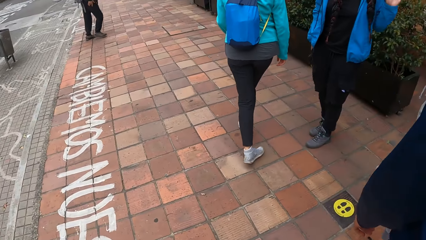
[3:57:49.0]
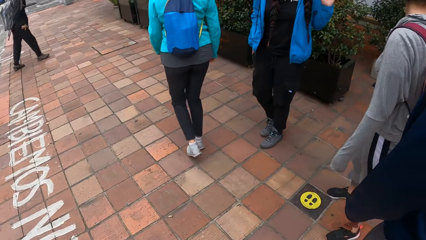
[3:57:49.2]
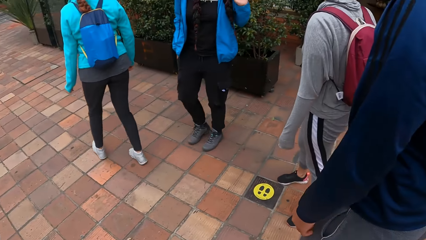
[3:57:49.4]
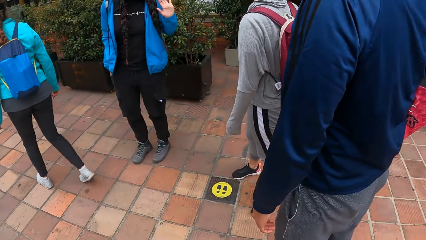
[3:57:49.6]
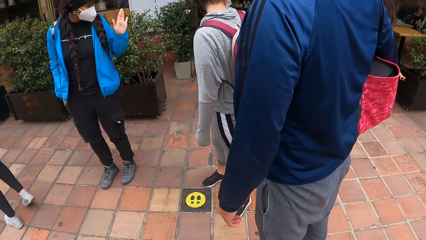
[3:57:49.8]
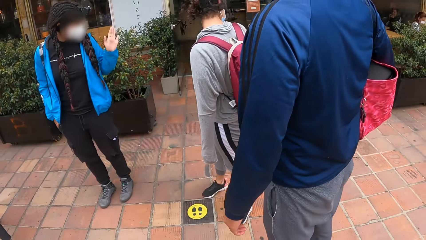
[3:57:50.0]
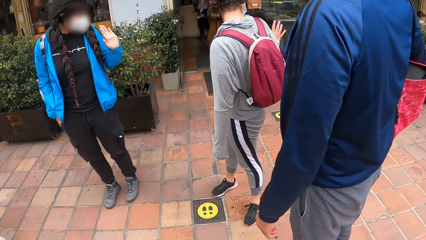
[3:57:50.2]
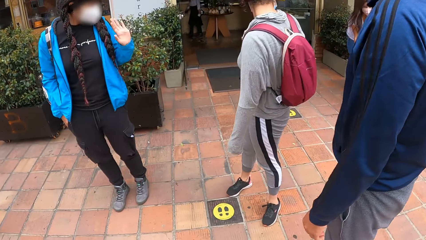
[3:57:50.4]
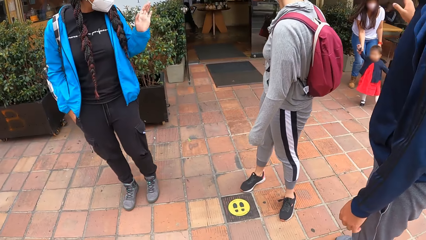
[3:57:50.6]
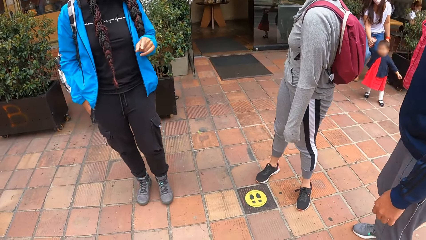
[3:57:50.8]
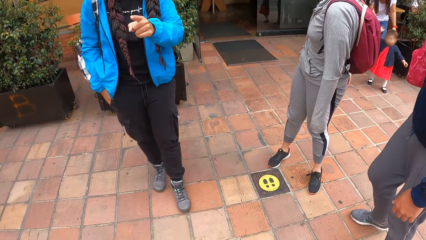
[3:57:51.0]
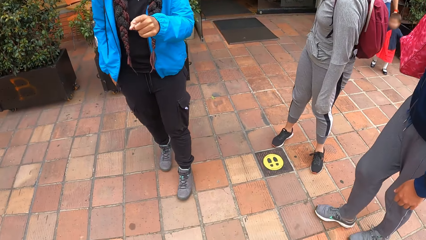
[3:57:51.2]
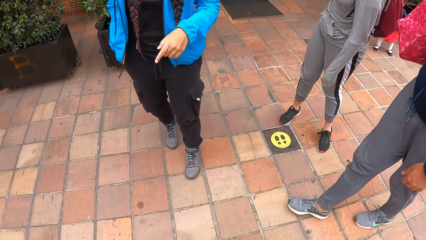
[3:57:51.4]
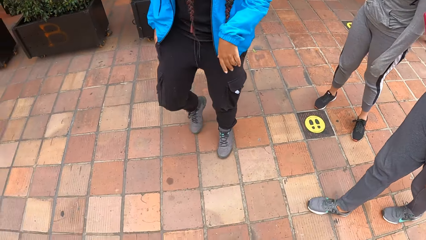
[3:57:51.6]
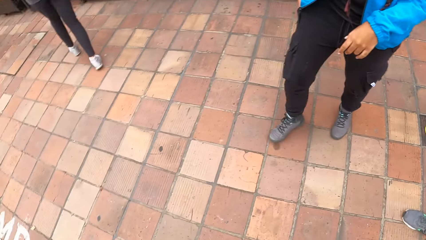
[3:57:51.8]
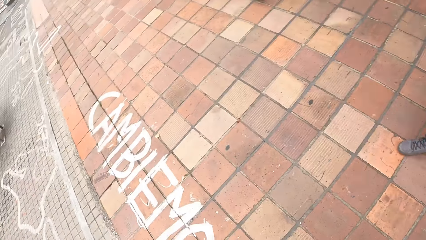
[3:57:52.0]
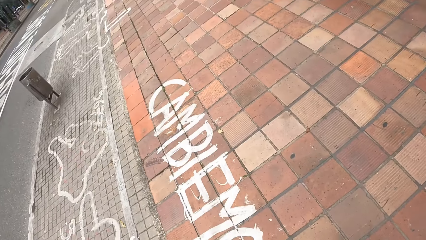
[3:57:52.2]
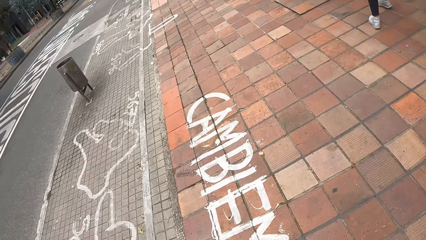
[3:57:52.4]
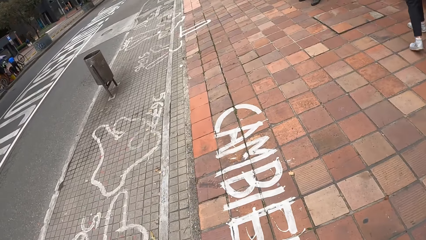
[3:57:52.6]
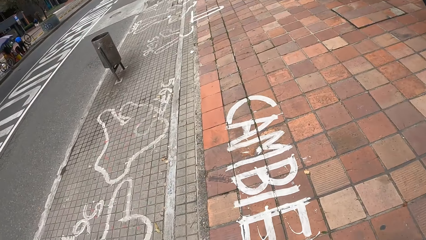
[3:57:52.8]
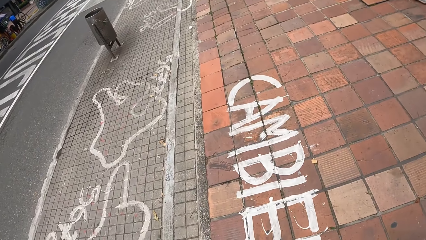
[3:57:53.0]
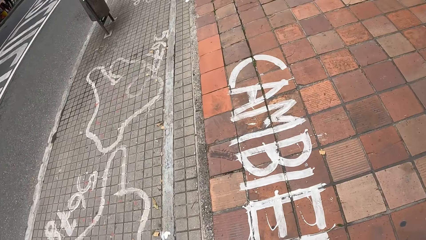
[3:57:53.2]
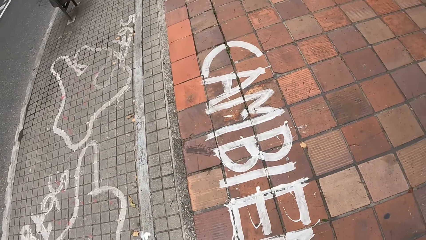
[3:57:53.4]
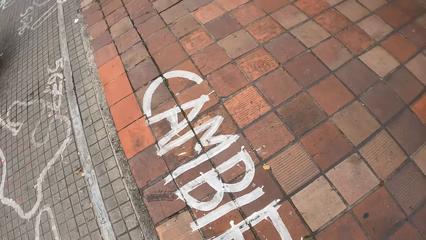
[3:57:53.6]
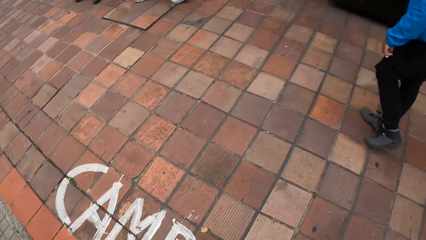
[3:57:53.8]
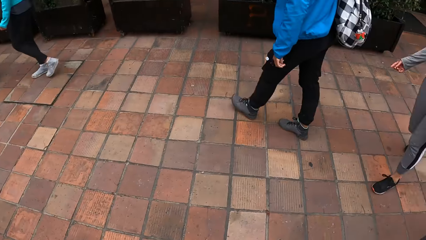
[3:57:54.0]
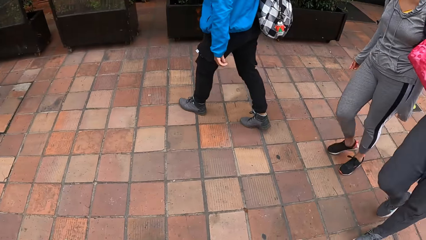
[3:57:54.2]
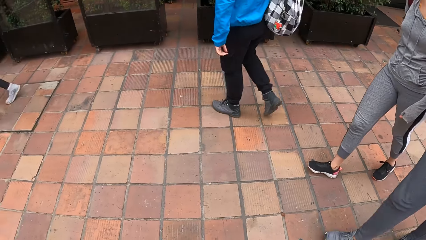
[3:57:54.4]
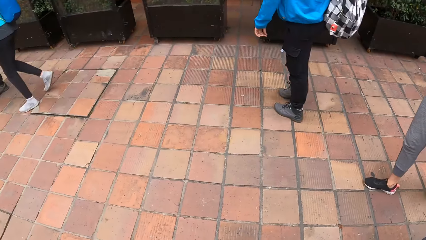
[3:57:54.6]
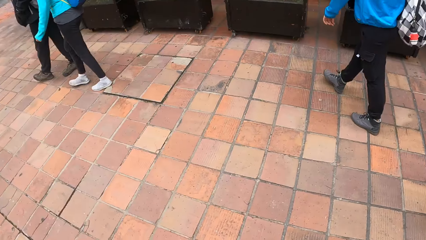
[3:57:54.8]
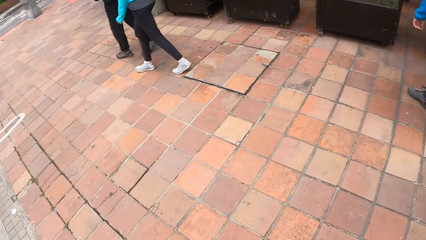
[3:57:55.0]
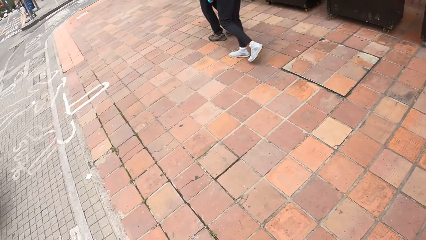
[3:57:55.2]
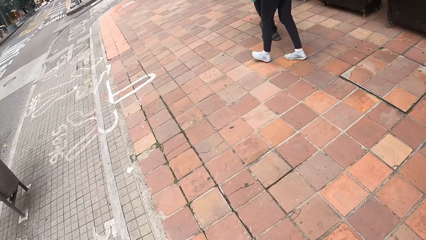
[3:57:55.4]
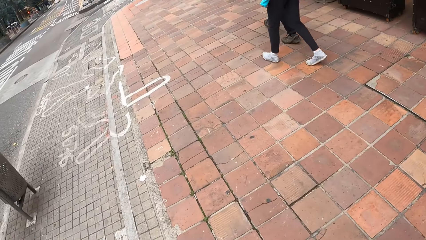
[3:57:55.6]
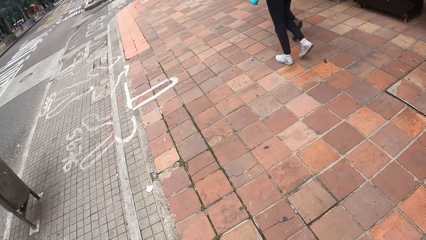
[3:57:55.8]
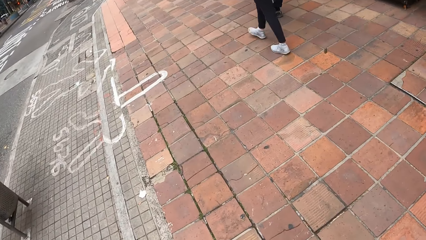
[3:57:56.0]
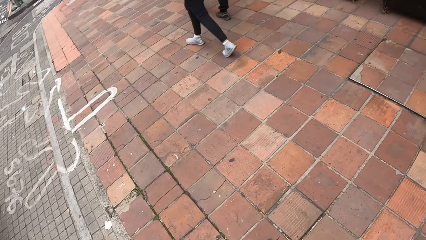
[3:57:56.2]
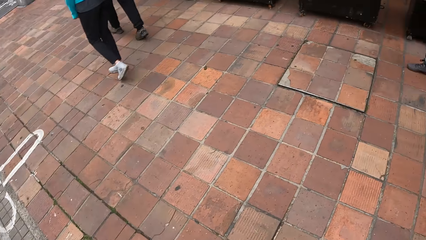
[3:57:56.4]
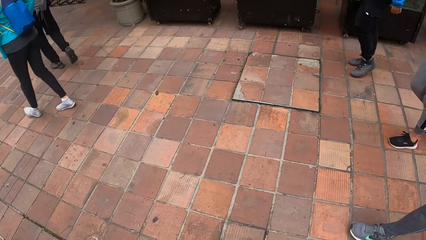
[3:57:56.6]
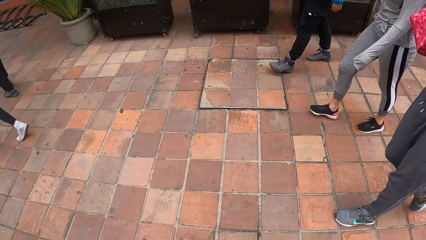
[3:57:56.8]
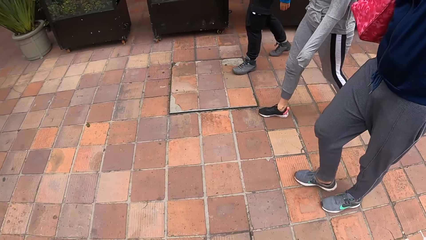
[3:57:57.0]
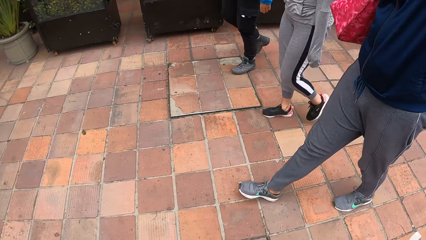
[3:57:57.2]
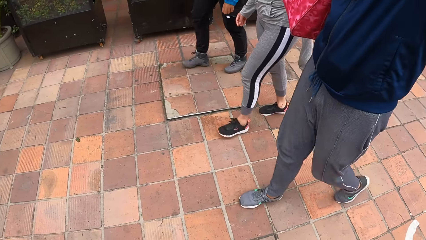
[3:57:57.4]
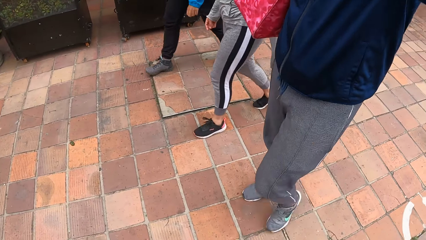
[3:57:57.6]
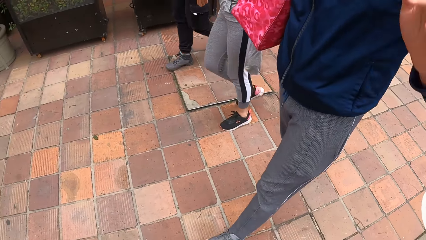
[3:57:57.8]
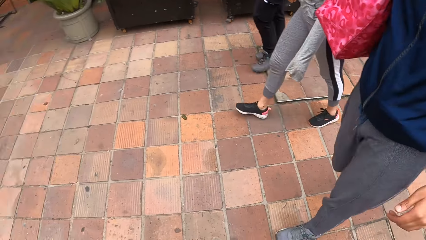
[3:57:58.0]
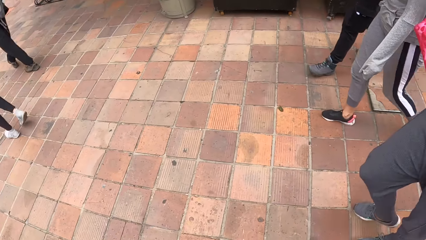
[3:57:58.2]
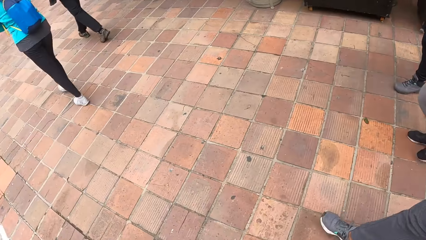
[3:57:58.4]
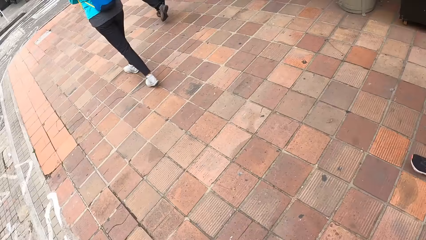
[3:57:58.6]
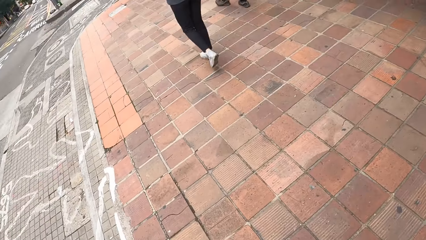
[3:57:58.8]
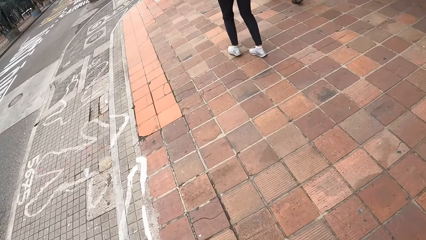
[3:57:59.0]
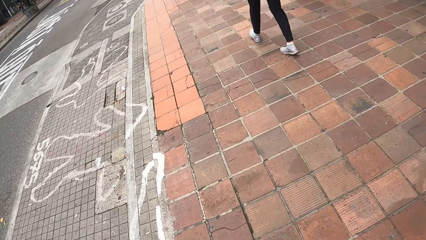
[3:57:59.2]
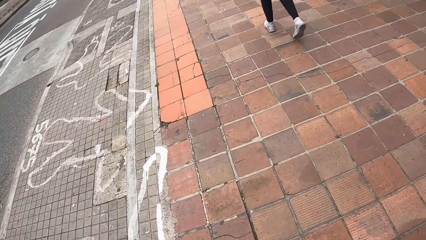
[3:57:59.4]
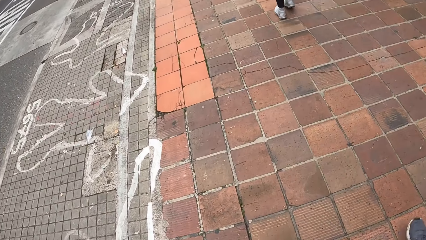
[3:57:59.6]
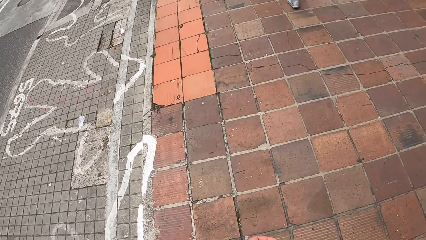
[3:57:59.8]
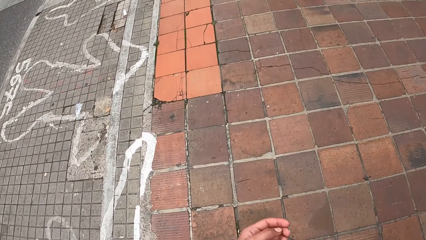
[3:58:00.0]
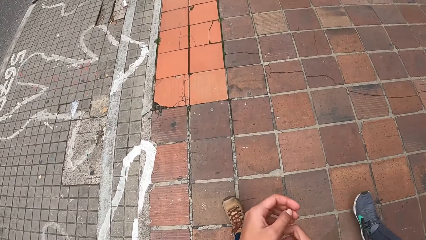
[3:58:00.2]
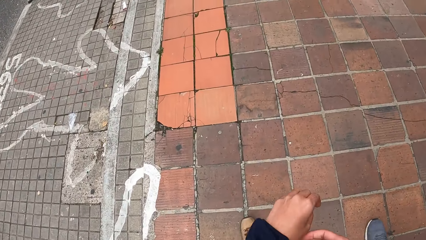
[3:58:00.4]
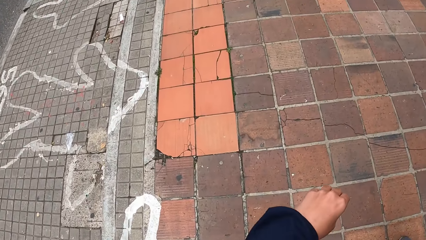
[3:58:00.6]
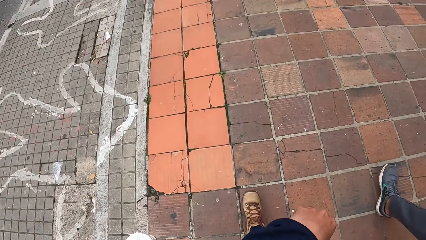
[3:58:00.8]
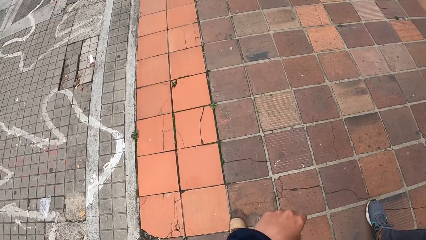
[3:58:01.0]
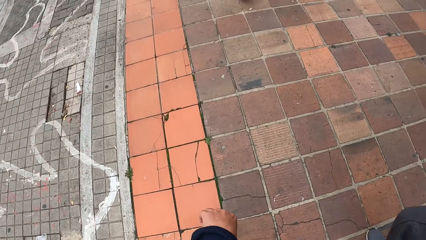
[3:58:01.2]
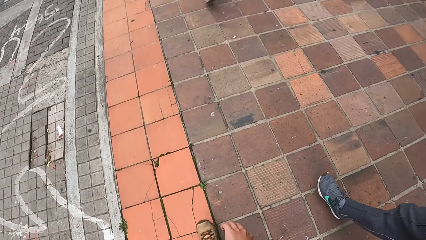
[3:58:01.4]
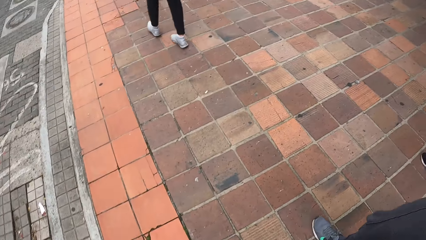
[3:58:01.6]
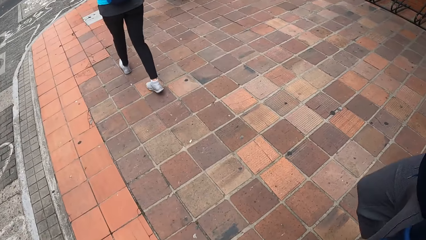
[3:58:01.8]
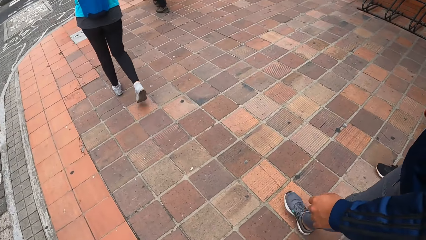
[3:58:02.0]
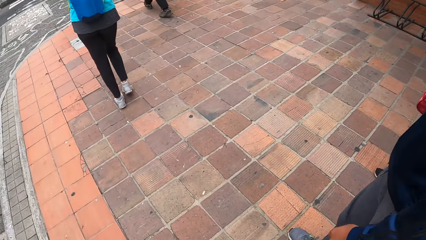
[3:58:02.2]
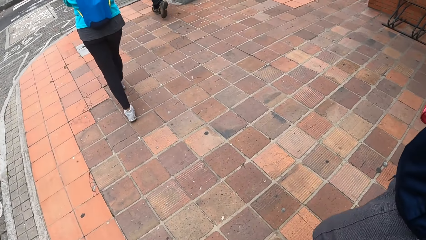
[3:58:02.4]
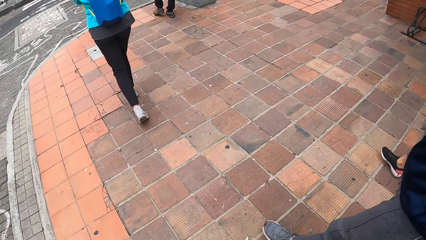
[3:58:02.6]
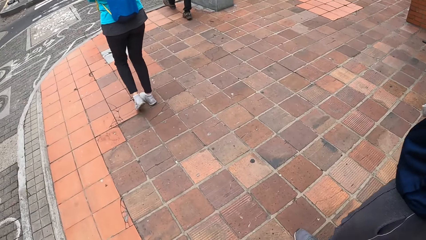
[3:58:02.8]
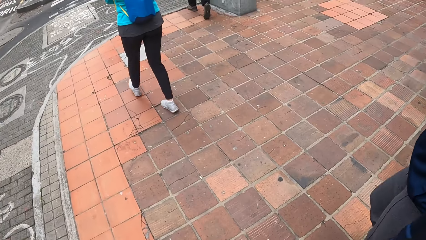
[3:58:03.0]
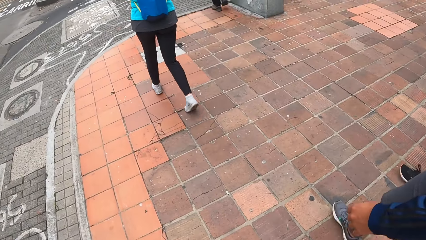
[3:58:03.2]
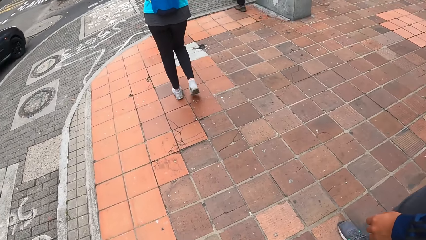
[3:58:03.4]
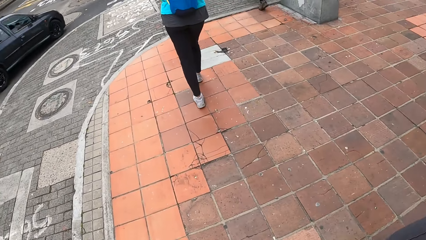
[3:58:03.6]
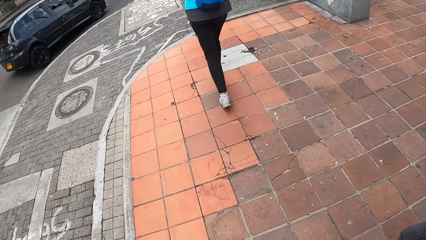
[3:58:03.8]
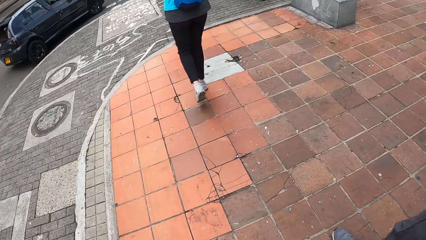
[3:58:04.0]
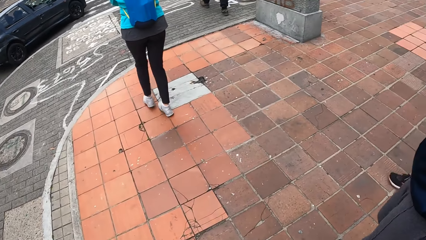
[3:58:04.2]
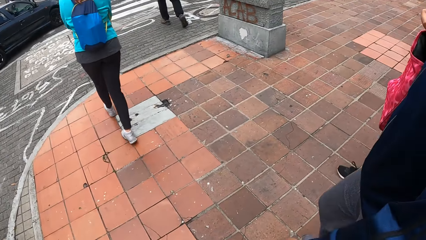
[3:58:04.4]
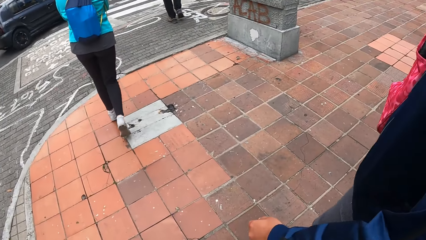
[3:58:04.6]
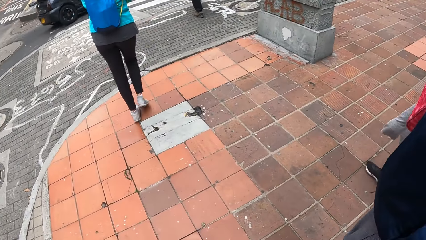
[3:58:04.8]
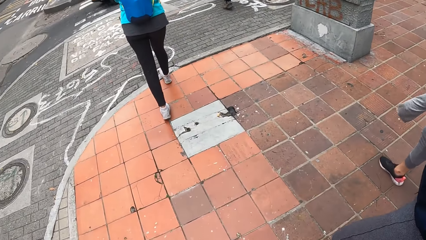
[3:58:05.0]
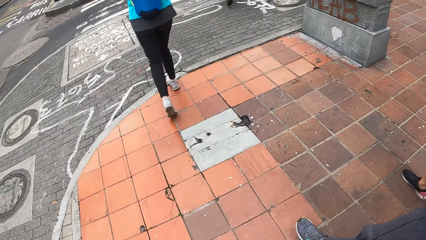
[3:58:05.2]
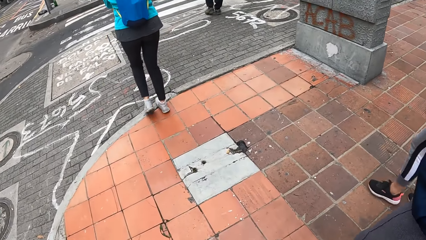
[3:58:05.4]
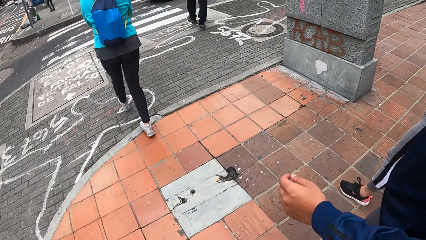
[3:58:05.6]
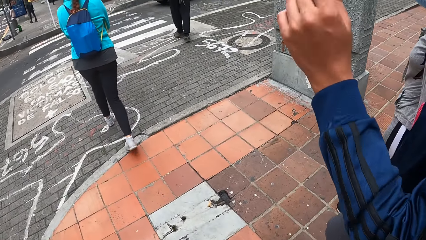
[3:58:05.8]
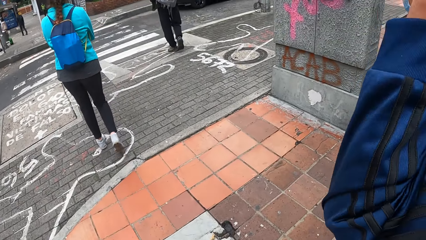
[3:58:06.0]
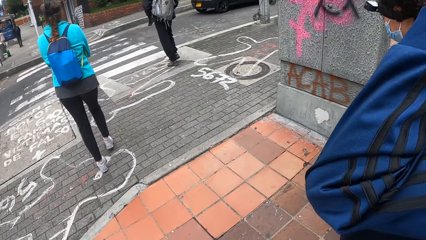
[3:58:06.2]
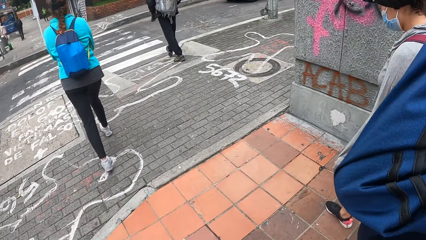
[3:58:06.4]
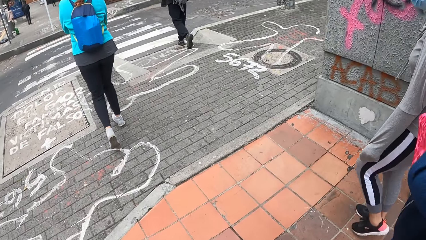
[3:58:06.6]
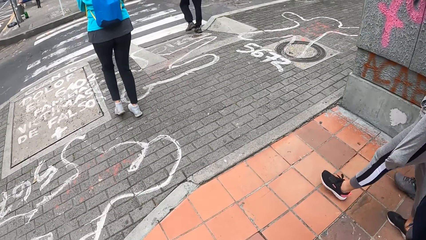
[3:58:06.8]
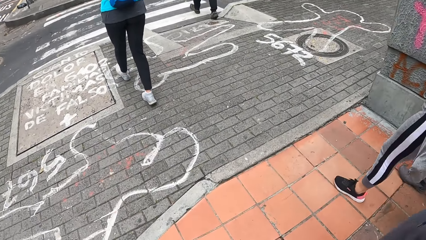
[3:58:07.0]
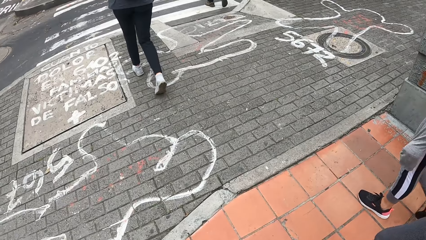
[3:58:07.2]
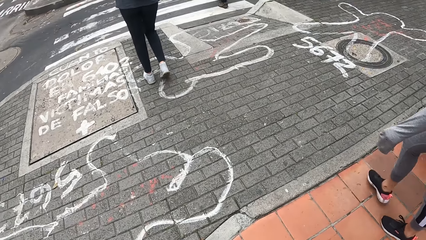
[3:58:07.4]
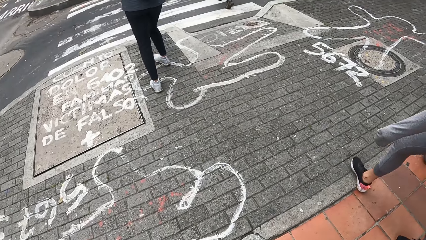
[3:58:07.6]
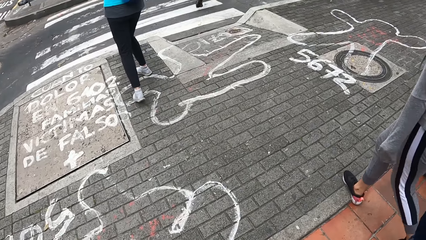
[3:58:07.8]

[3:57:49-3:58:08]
A woman waves at the baby. The camera wearer looks around. They move around. They walk on a road. A man walks away. A lady walks away. Another lady walks away.
